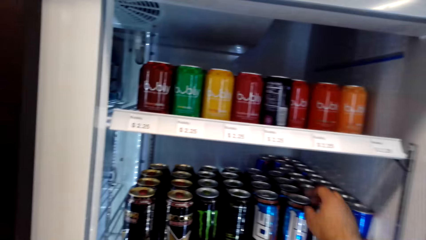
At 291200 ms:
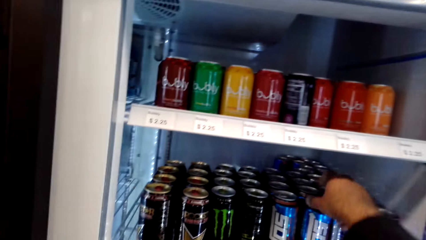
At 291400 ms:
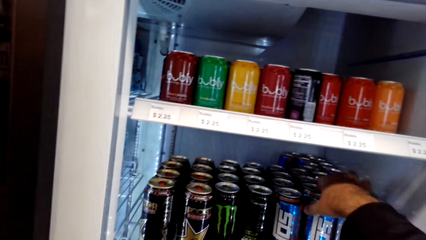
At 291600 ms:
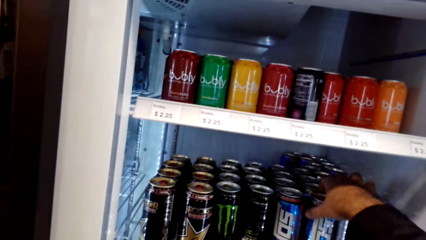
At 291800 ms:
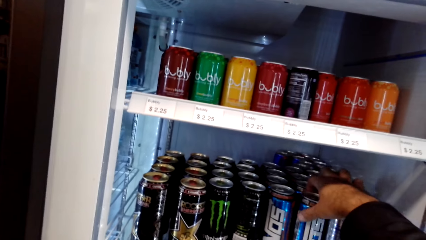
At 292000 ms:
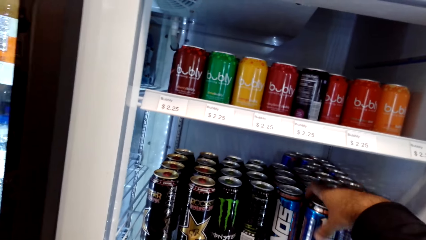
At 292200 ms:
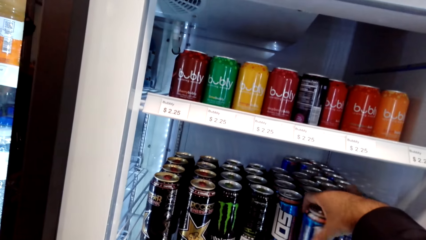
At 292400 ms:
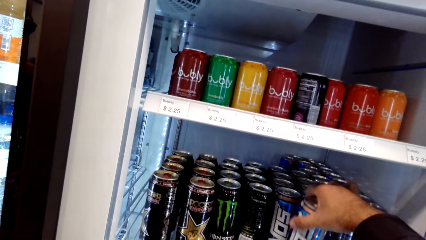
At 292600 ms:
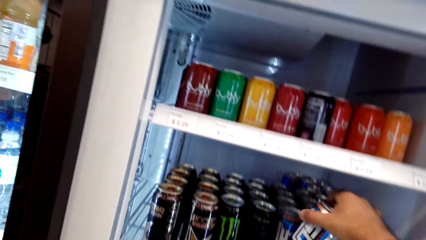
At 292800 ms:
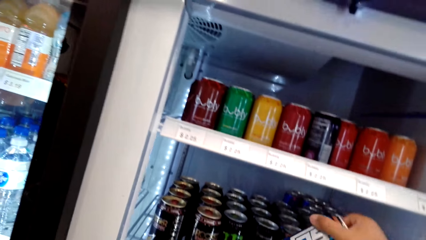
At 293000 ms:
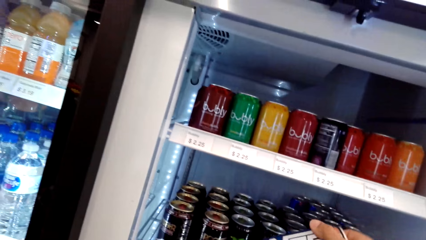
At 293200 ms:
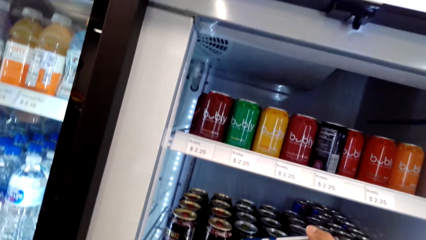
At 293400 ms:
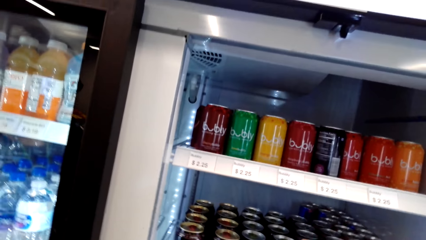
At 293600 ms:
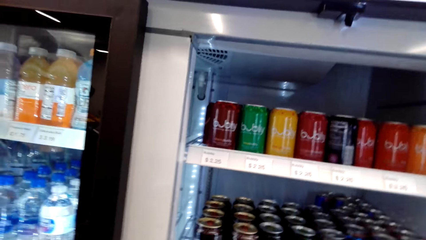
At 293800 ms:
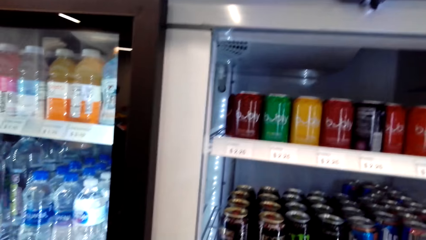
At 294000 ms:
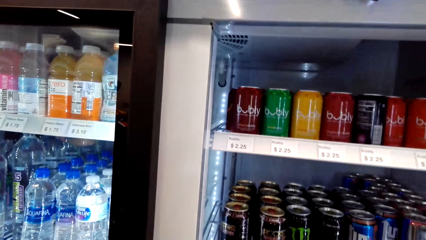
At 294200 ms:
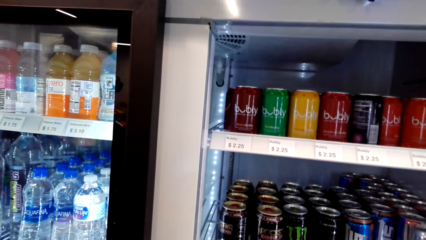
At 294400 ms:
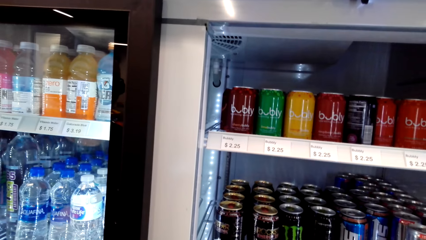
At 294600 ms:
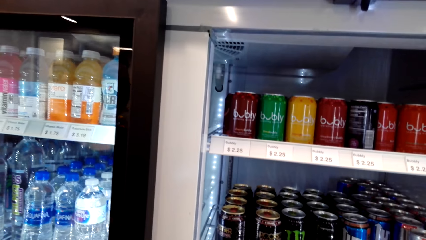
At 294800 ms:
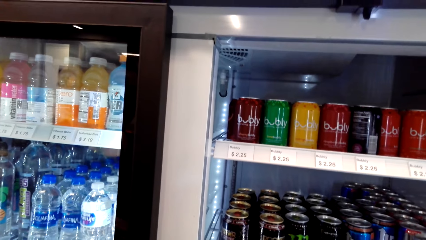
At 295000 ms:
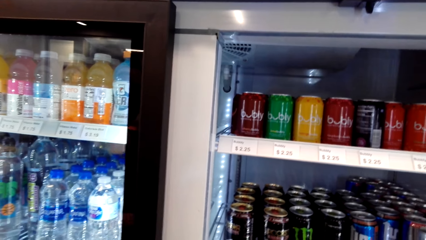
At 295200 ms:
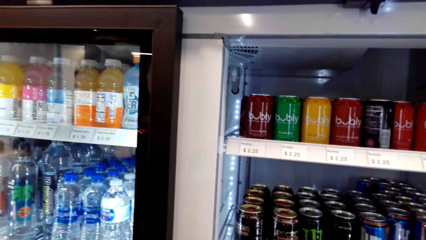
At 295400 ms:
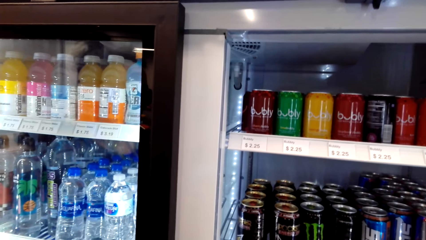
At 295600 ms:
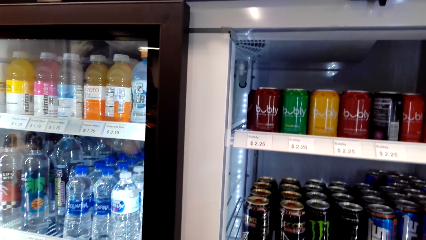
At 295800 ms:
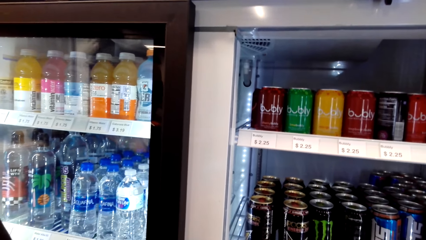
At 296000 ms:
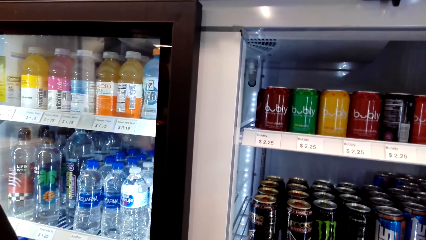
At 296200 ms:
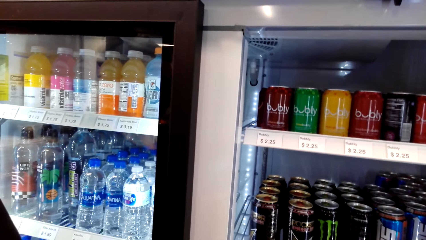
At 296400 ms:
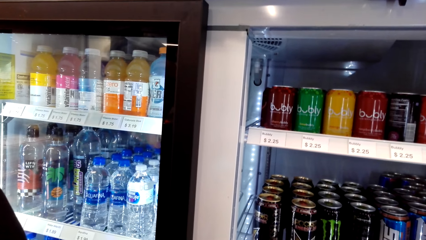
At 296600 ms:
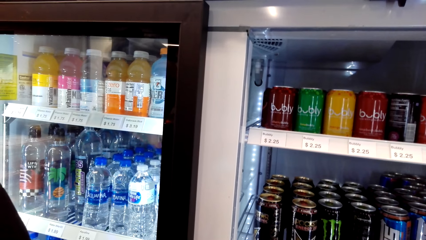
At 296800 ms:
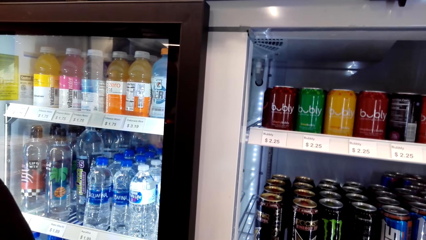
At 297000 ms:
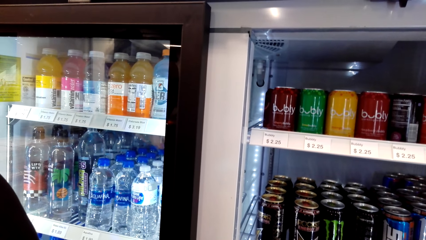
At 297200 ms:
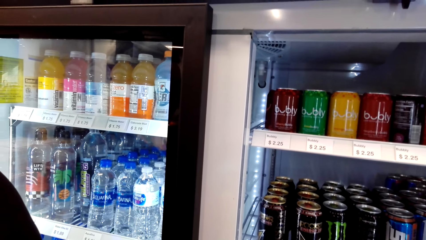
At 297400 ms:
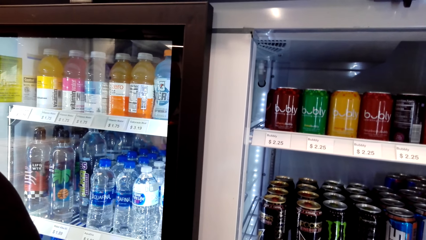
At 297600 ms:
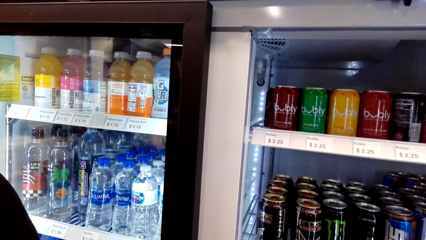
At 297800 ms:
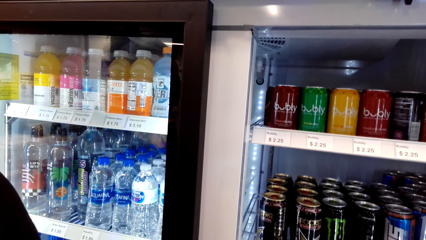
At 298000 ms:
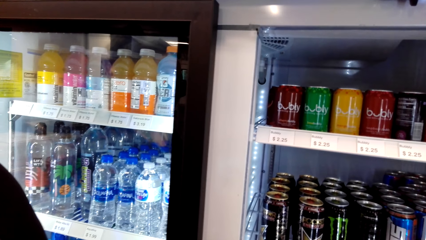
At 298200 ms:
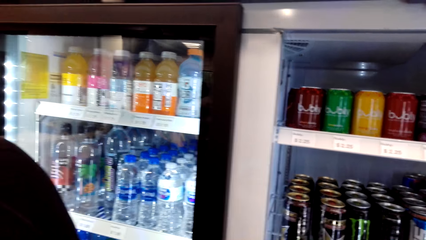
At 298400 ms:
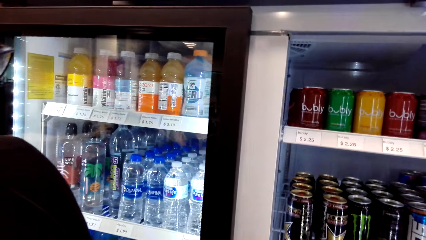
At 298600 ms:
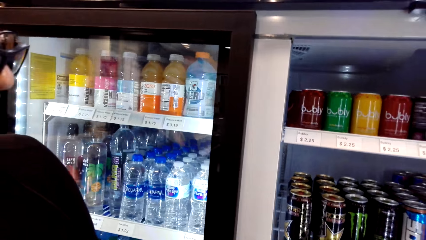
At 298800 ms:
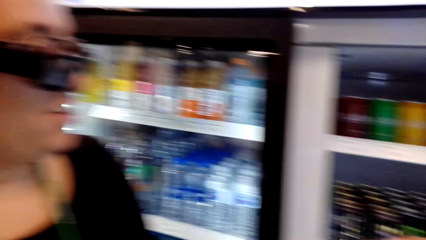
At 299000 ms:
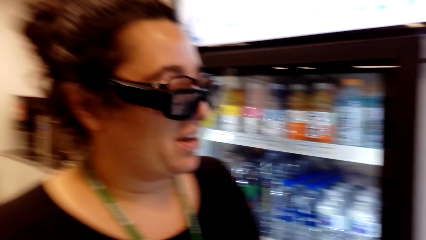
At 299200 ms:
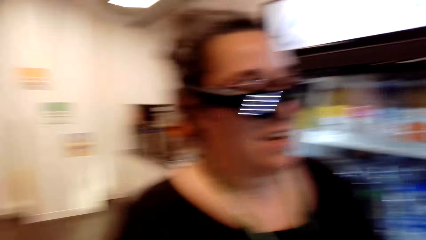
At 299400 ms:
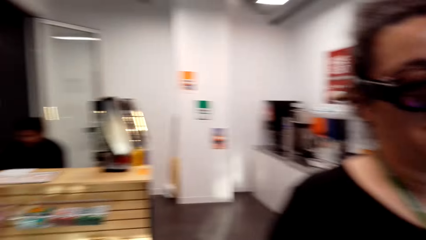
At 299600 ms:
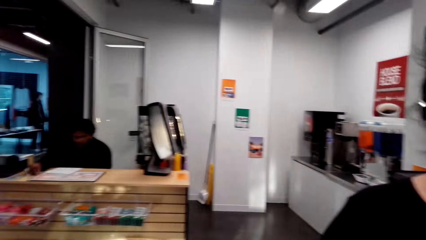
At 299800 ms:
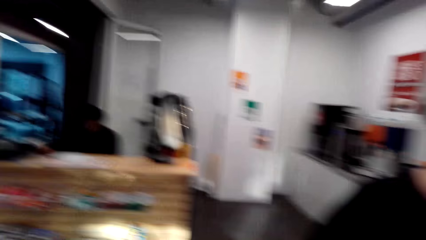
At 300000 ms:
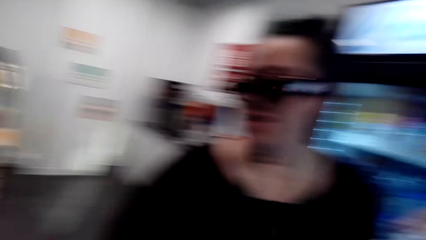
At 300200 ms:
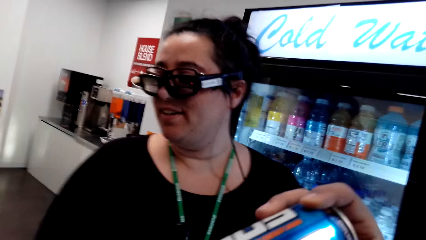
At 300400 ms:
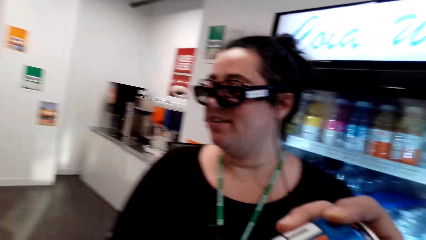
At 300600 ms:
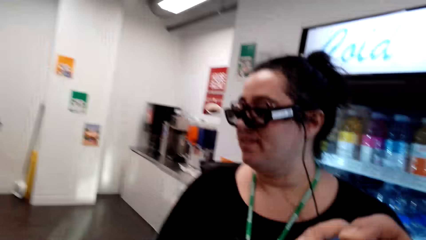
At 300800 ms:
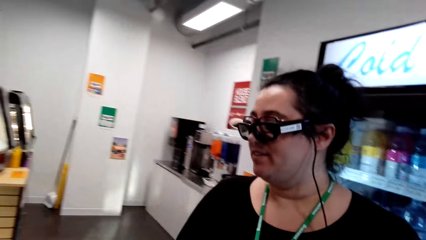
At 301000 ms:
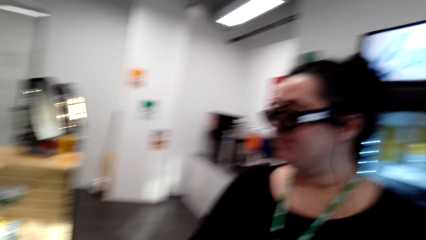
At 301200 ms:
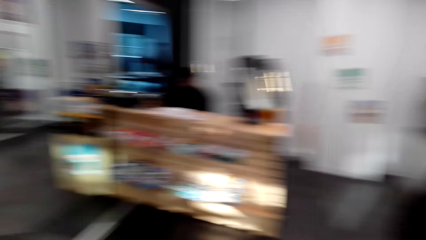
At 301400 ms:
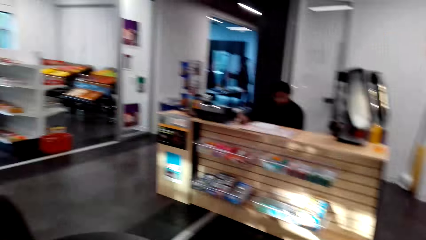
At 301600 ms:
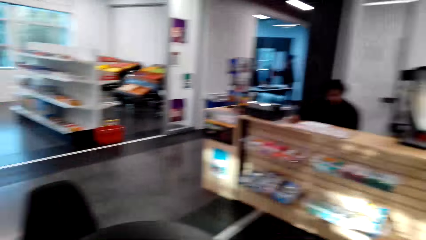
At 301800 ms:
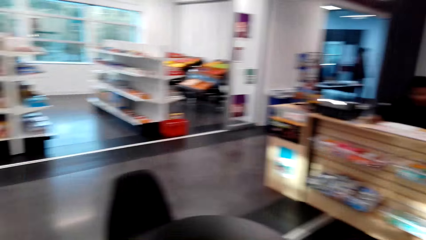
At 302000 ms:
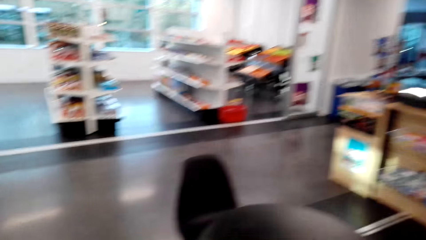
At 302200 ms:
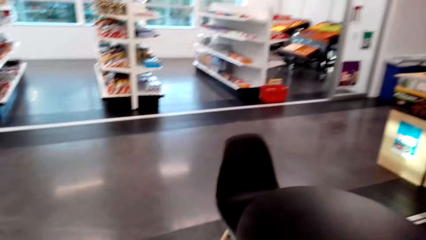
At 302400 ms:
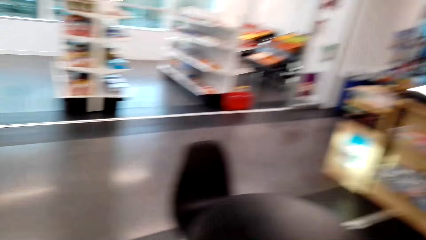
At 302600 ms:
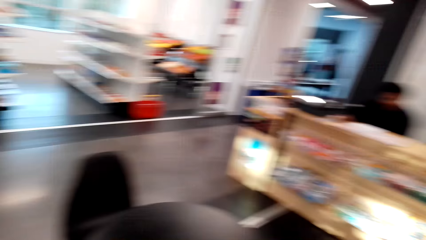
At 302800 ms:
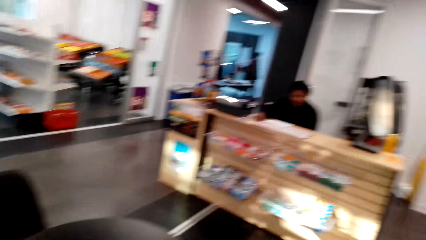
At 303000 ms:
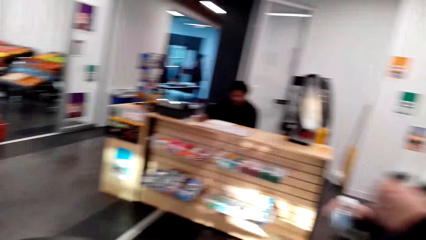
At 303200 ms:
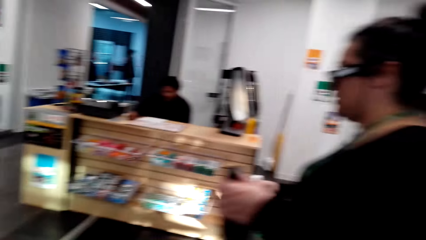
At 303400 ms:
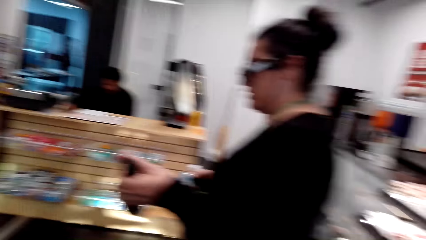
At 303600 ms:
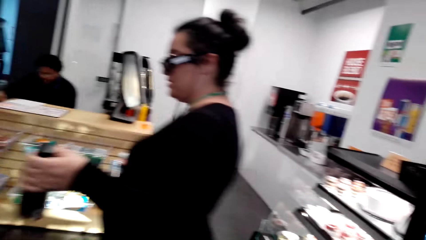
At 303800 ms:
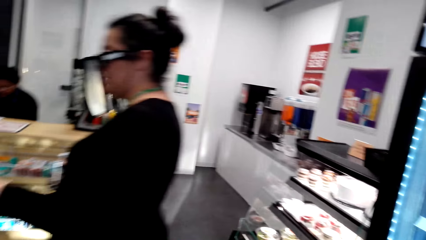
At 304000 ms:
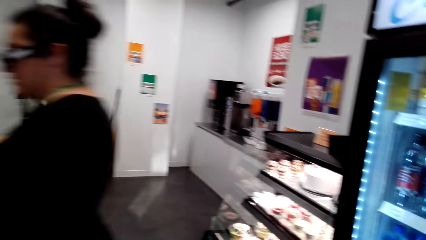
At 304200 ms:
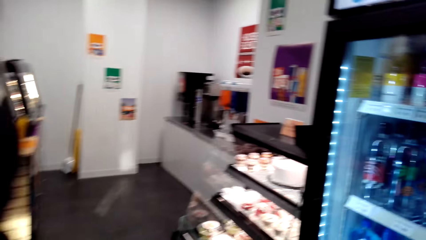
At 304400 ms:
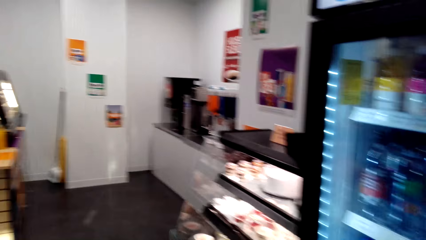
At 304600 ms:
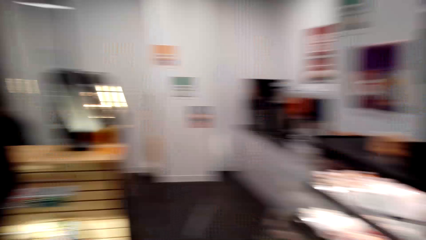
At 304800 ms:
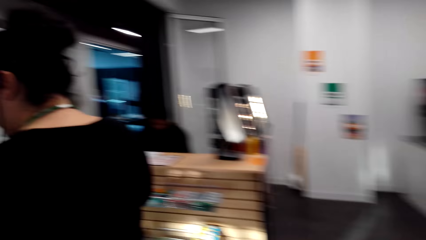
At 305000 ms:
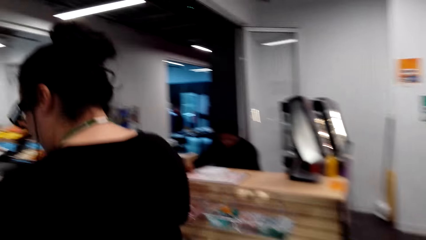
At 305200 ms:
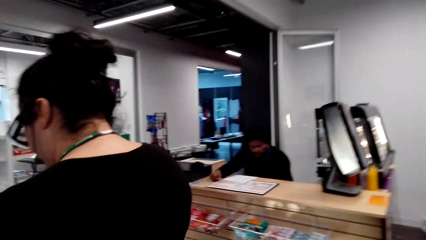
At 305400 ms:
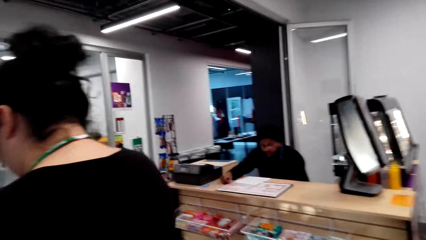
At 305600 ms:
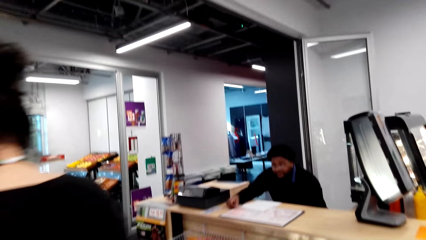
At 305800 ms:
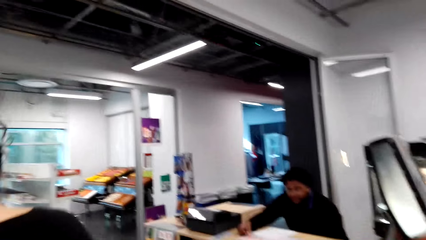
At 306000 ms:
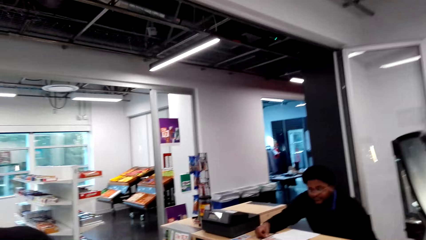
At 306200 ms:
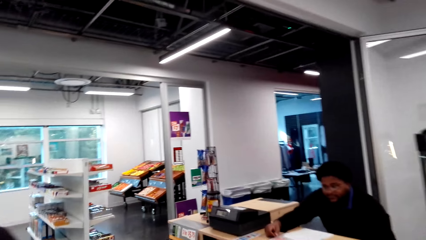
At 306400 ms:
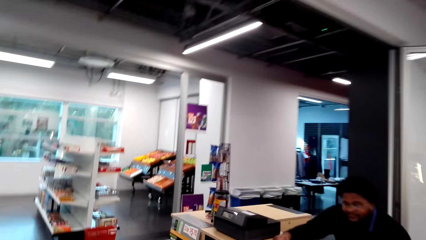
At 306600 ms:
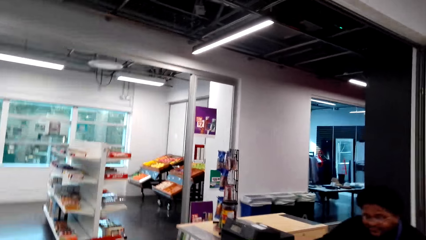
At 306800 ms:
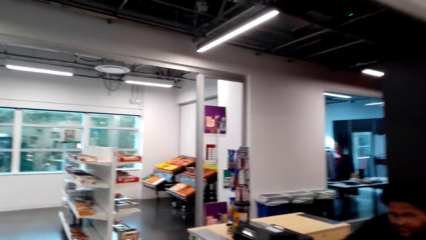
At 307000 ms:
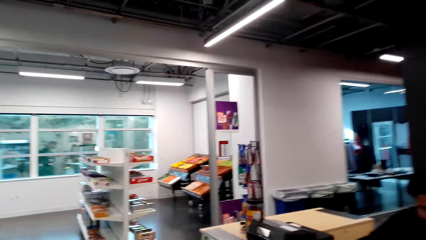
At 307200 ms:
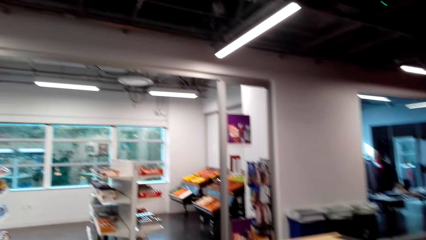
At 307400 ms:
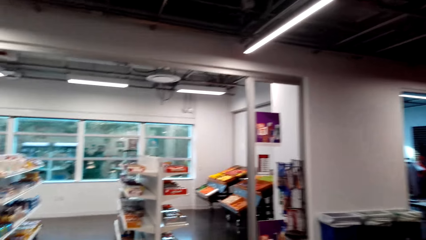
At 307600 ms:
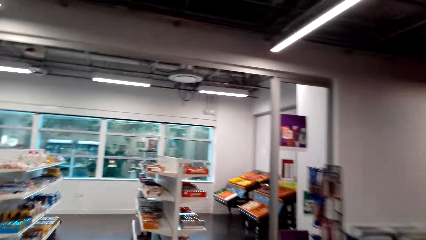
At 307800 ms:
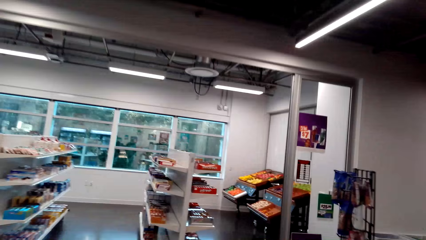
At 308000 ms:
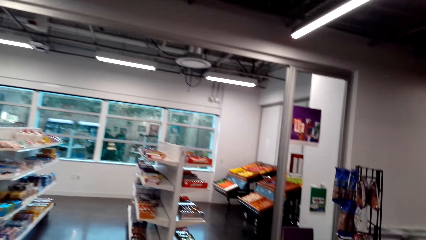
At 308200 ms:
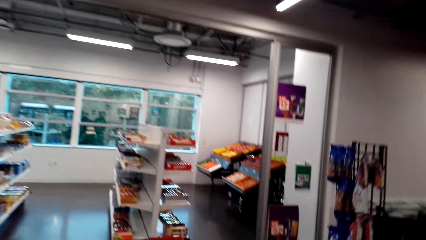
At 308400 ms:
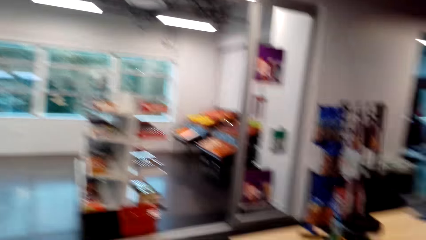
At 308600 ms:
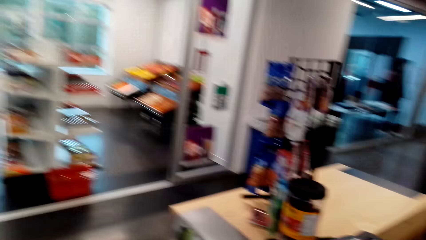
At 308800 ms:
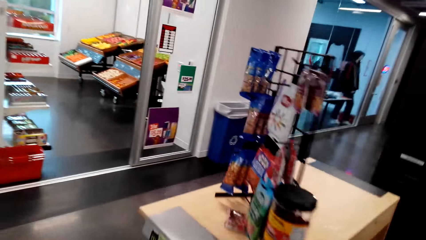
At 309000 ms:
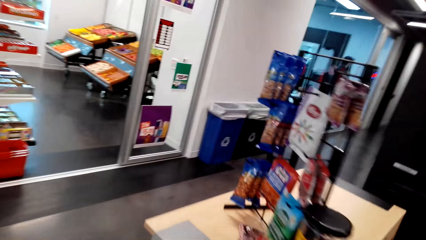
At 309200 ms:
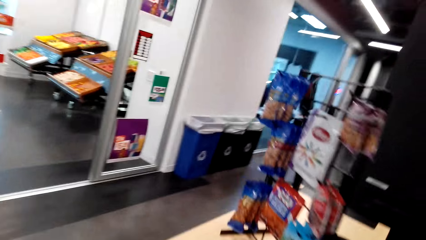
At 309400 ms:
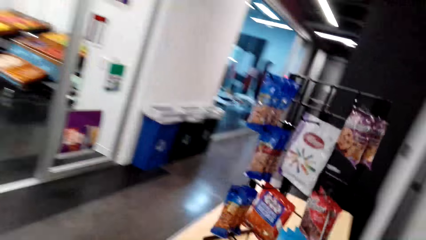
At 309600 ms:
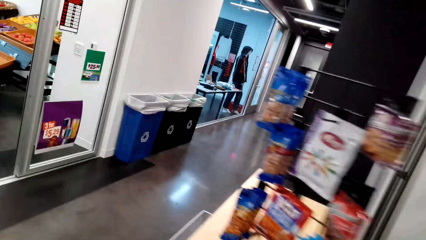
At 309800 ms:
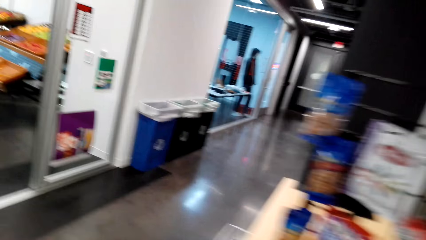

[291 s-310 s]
The camera wearer picks up a can in the fridge. They look around. A woman stands close to the camera wearer. A man sits at the counter. The camera wearer talks with the woman. The woman stands close to the camera wearer. The man sits at the counter. The camera wearer moves around the supermarket. The man sits at the counter again. The woman walks around. The man sits at the counter. The woman walks around. The camera wearer moves towards the table and moves around the supermarket.
